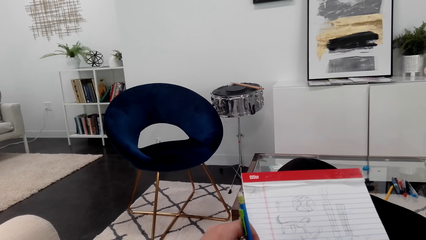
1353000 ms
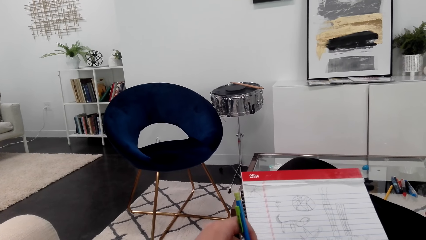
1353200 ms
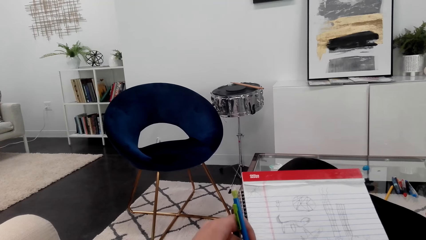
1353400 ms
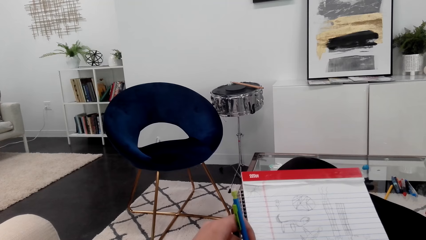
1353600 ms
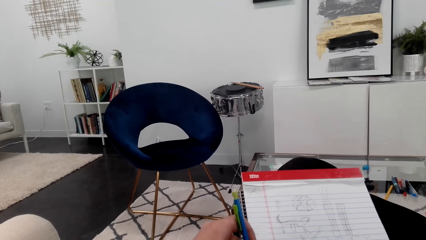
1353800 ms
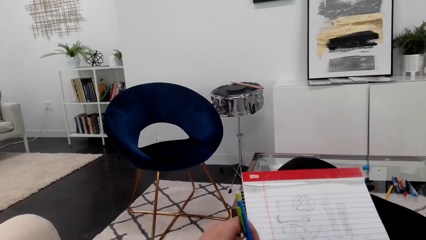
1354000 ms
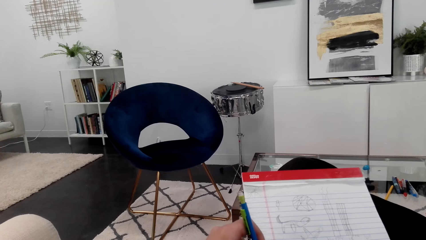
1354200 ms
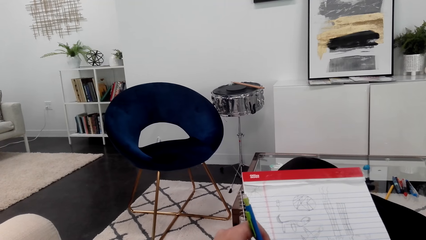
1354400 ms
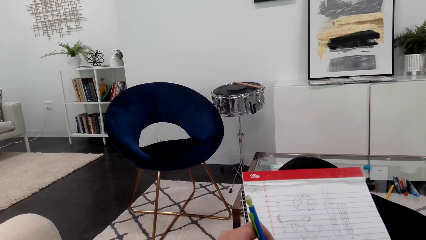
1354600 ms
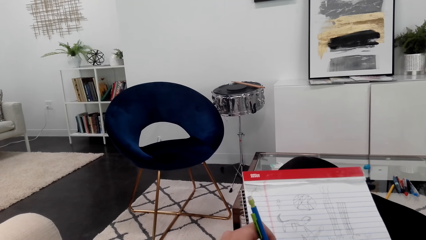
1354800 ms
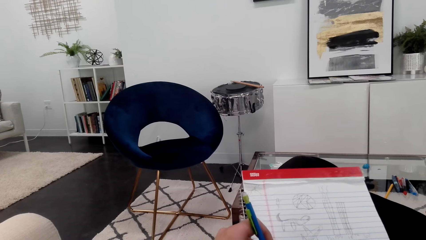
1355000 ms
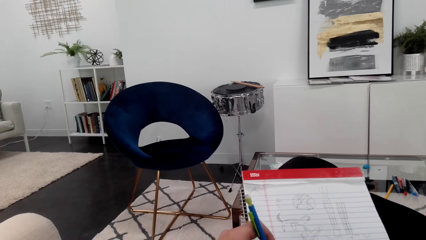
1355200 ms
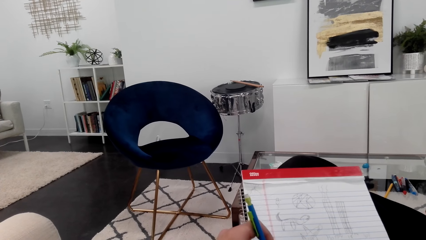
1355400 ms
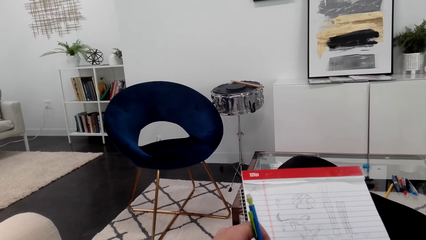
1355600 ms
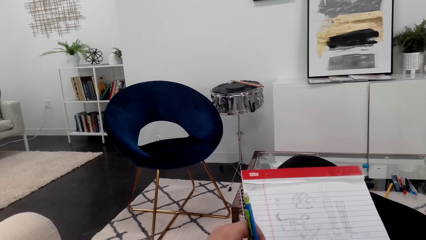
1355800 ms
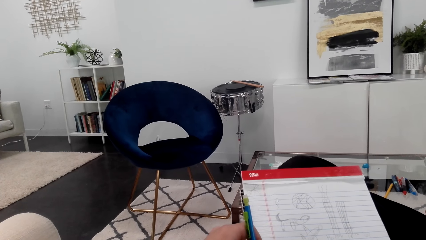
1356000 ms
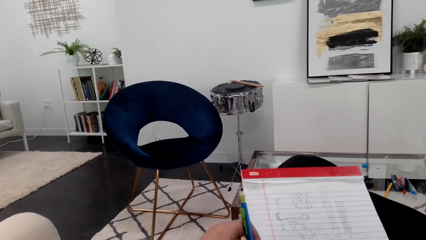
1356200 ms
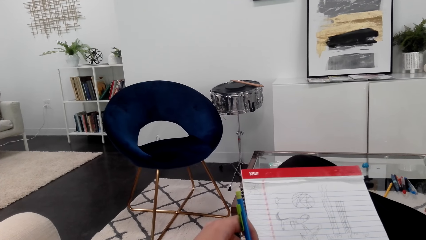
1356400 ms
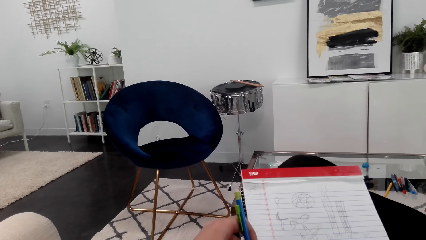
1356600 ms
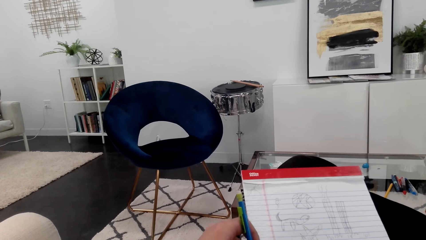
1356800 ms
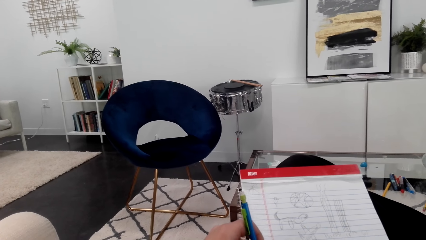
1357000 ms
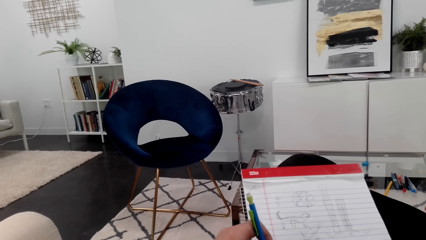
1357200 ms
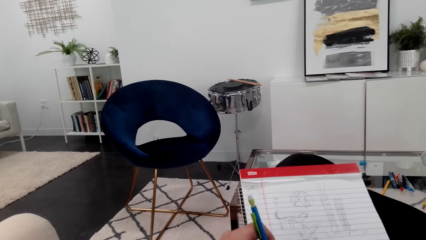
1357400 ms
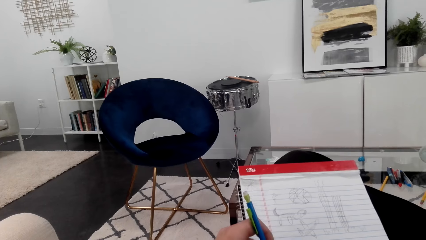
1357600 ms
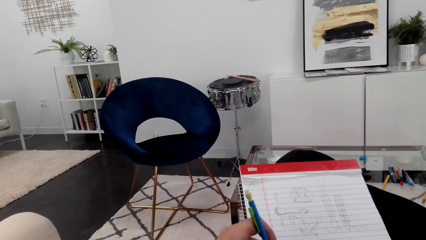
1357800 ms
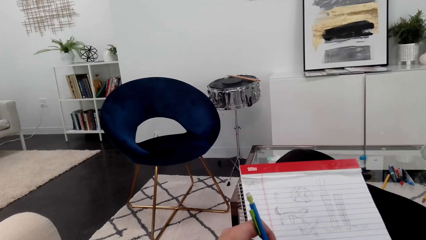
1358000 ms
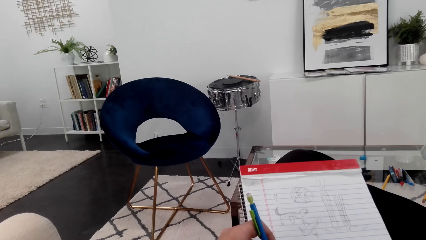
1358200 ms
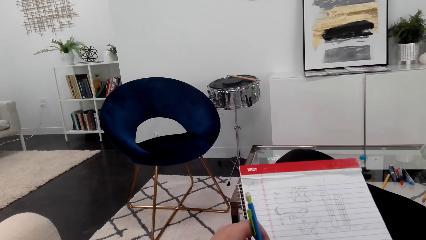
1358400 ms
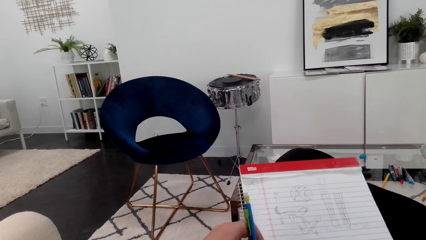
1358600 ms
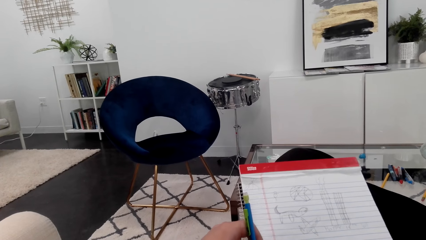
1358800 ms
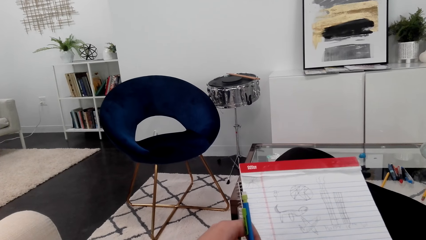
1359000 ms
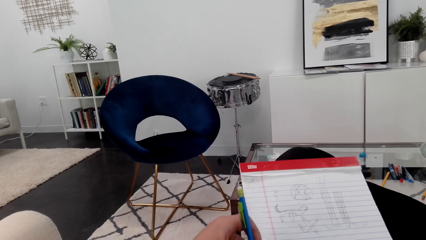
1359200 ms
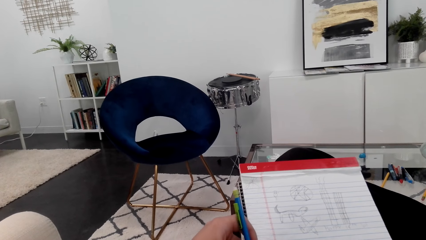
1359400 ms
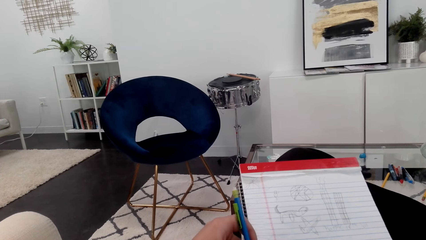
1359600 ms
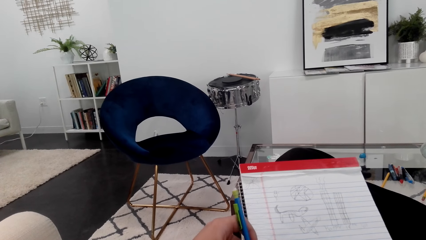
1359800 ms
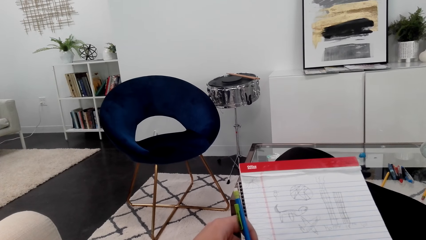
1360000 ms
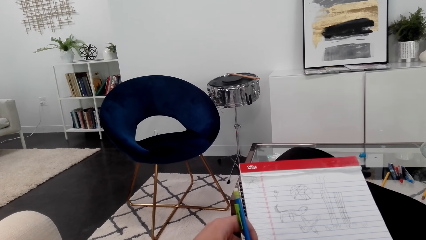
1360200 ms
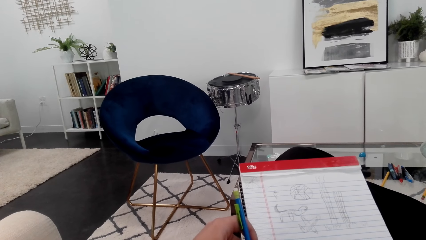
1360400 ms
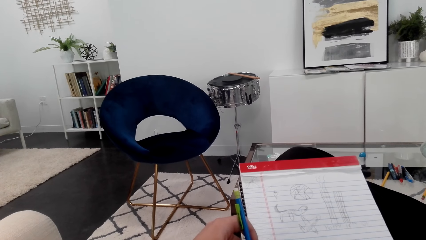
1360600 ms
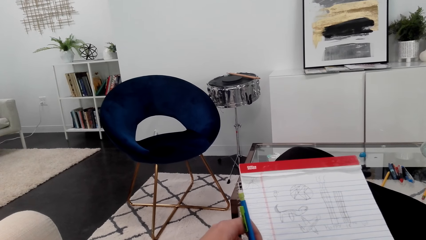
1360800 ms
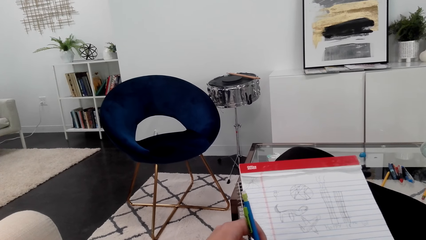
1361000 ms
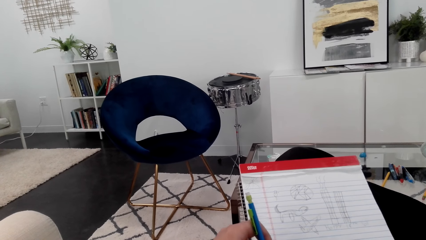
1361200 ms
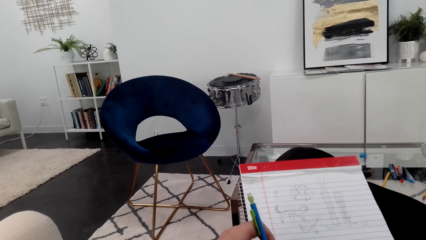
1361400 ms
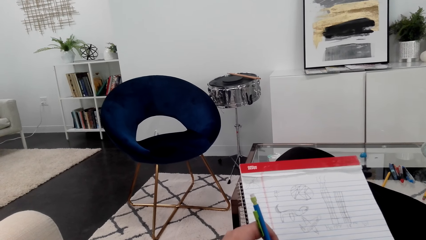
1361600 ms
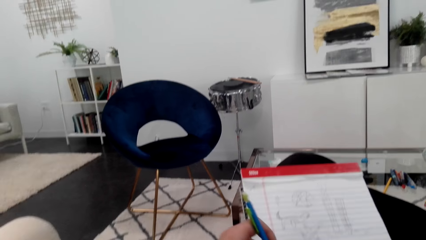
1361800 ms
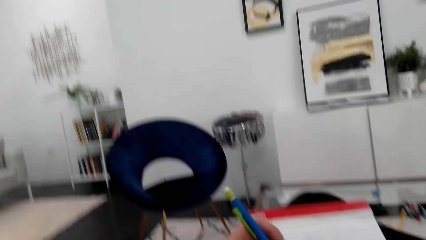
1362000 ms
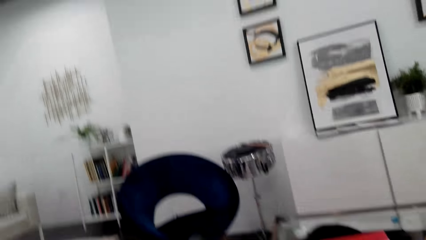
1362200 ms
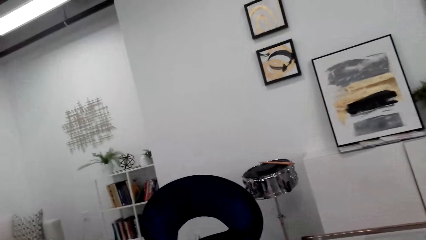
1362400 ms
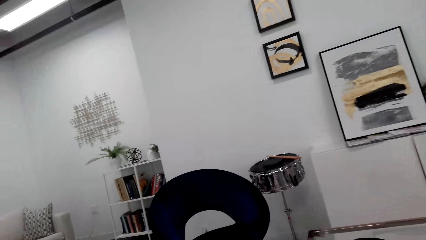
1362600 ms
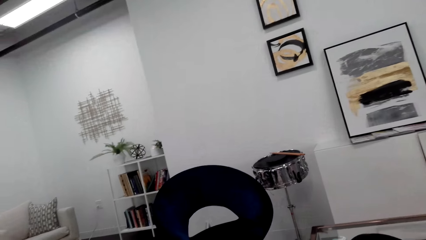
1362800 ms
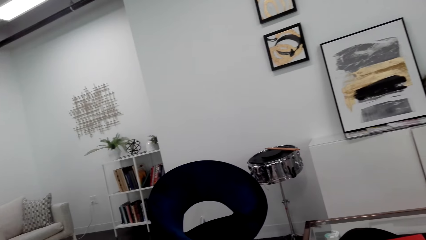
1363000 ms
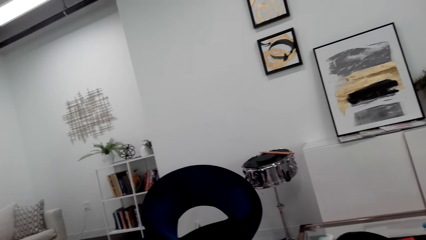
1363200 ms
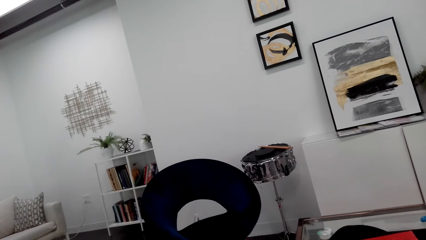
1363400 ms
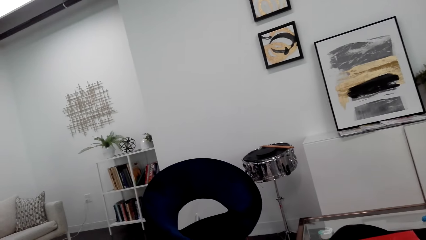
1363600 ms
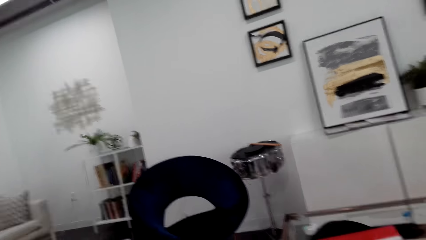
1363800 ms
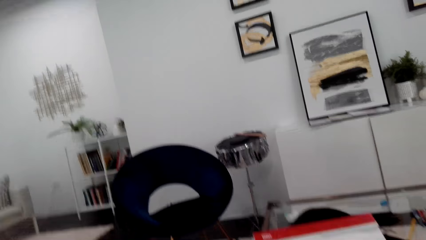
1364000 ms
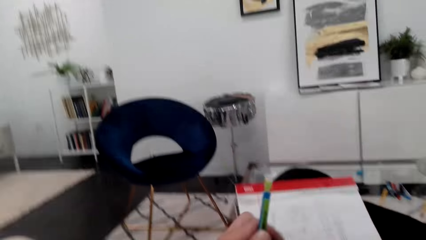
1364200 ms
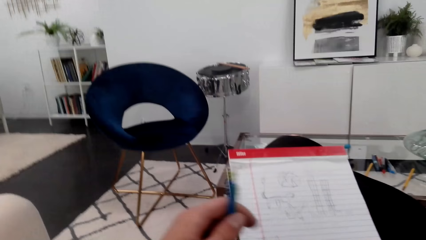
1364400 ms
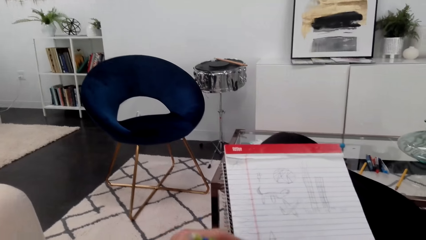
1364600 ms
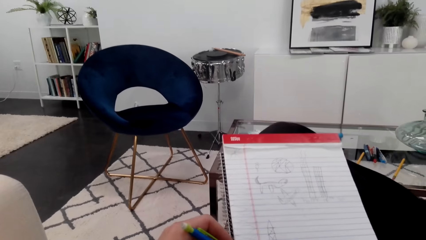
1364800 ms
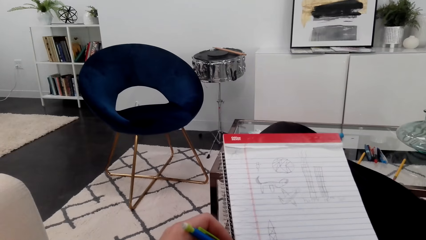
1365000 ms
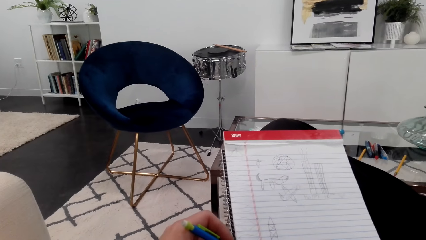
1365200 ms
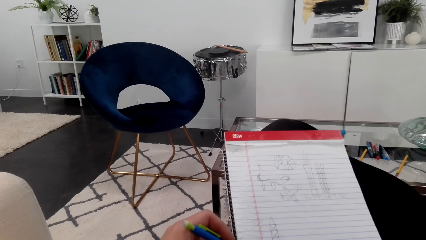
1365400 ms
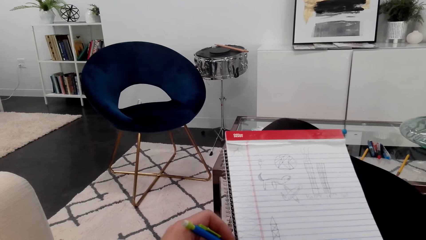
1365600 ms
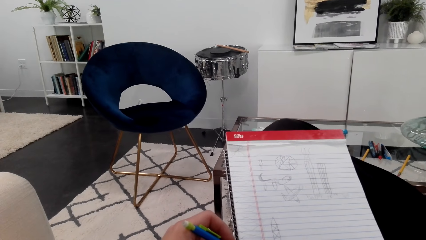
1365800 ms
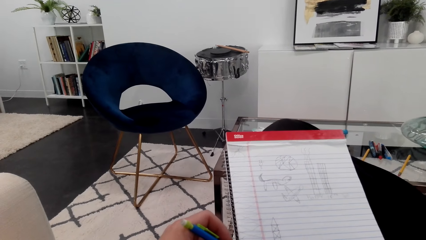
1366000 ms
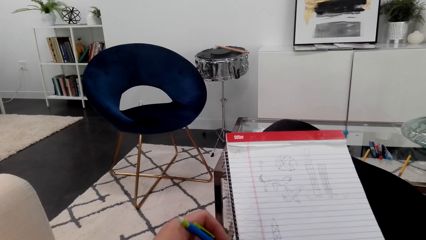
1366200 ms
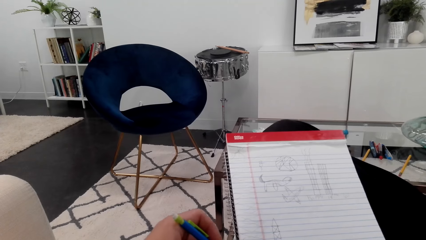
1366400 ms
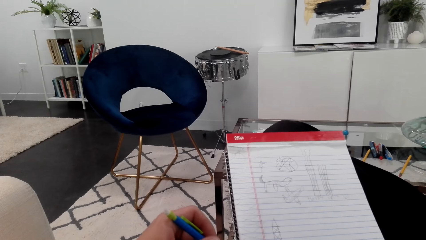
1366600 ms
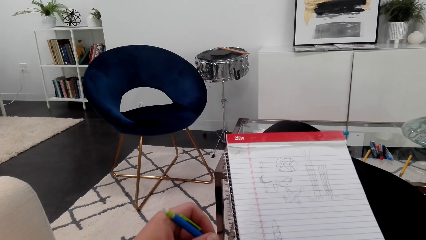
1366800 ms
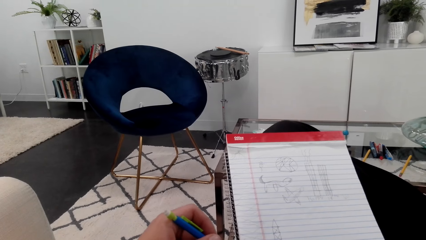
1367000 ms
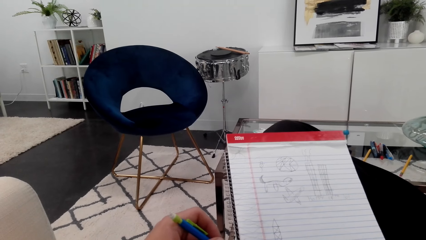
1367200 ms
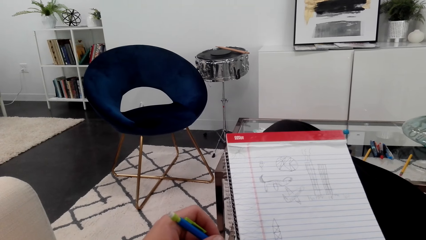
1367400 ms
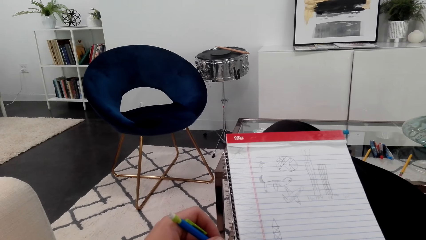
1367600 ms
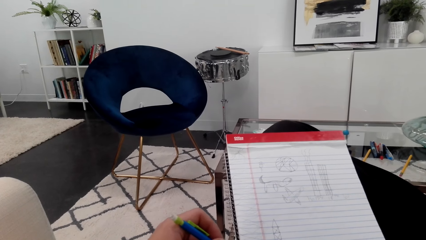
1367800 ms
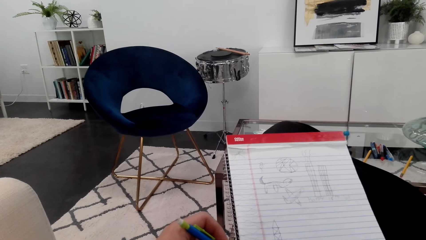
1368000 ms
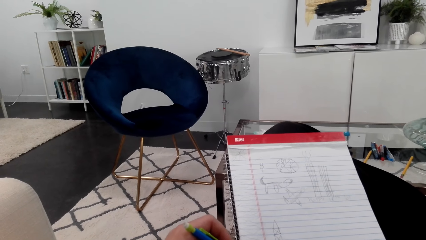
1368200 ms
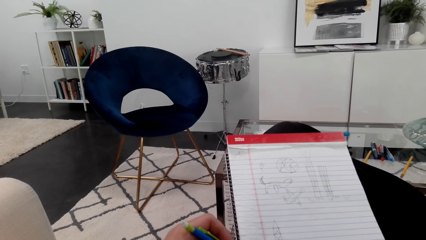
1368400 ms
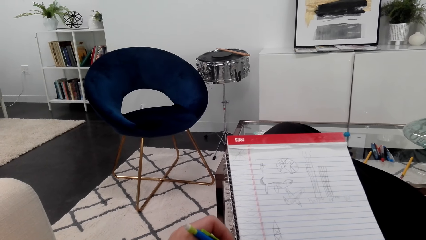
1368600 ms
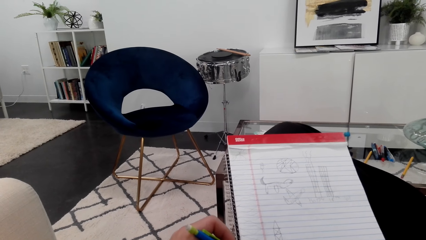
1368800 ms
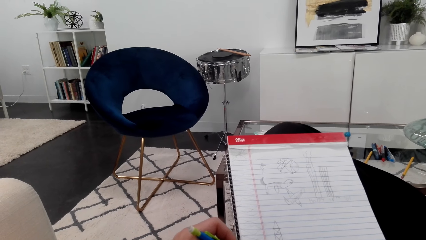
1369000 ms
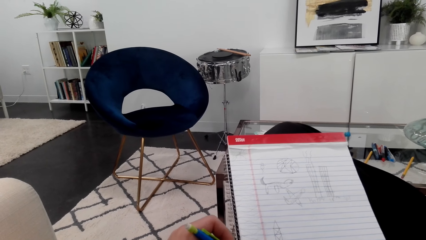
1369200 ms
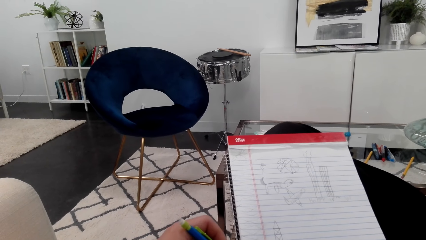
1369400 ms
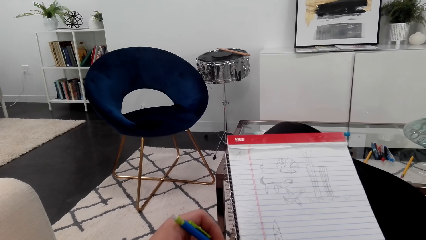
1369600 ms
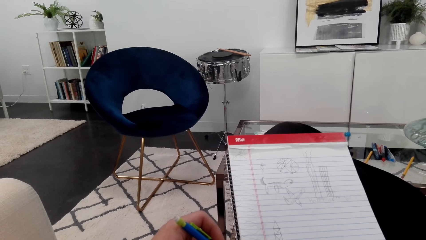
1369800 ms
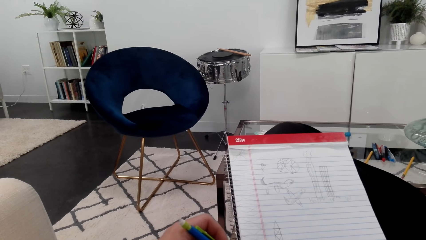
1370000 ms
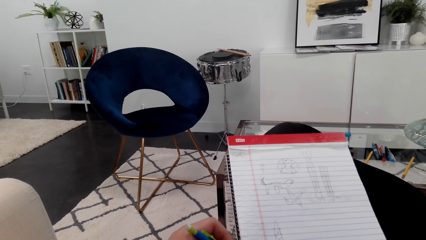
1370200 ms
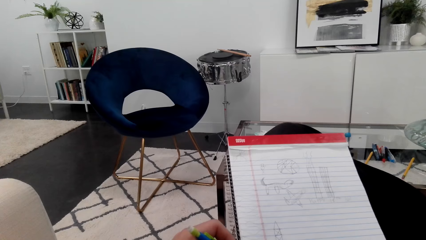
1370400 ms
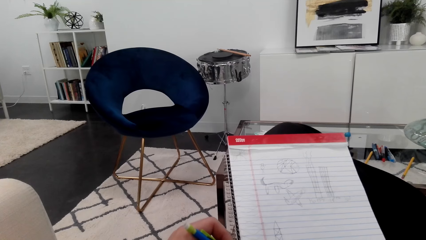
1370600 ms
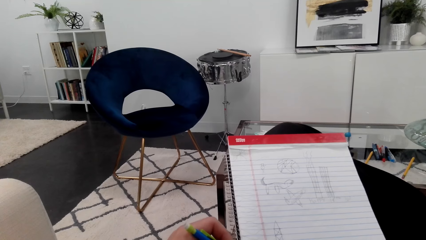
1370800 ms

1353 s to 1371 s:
The camera wearer looks up. They look around. They talk on the phone.
